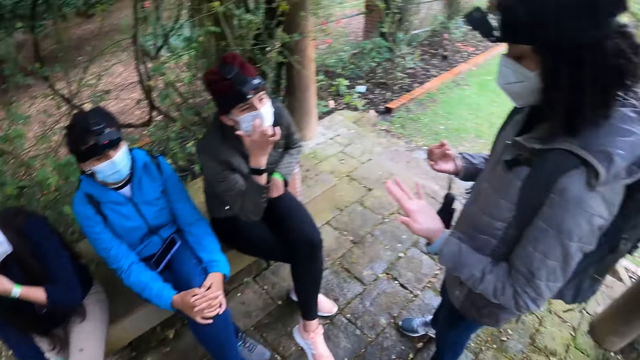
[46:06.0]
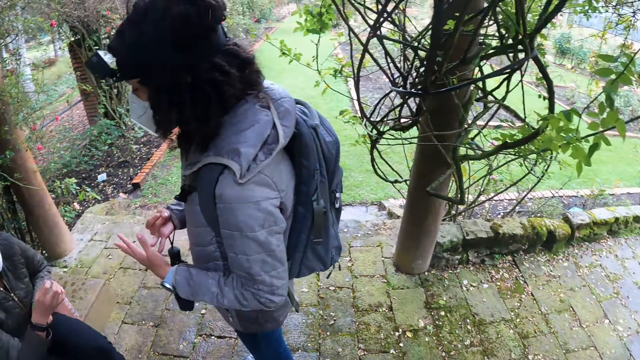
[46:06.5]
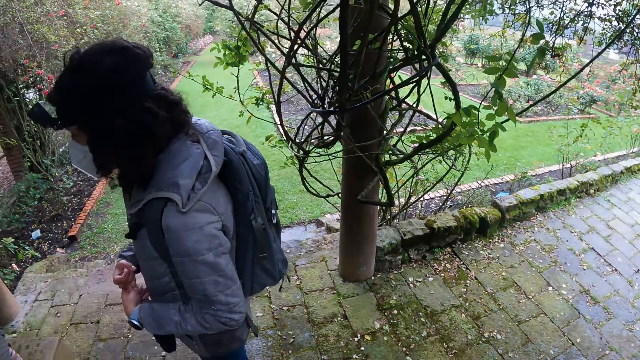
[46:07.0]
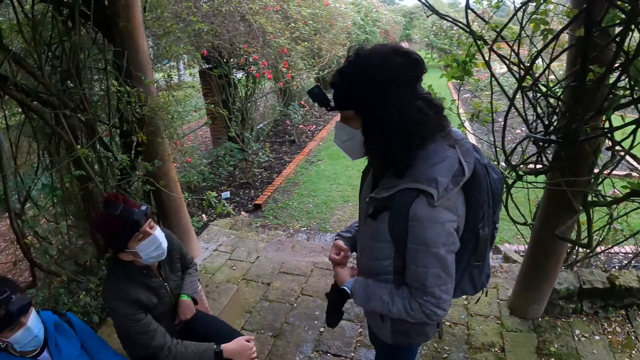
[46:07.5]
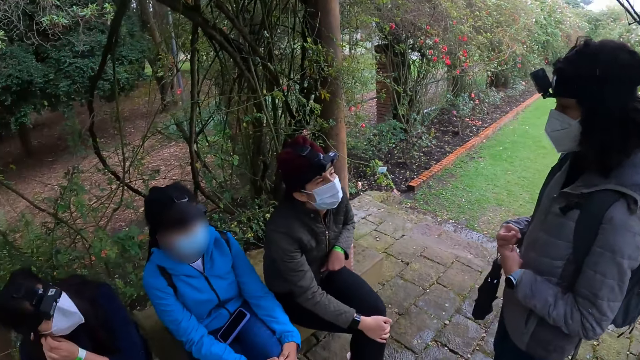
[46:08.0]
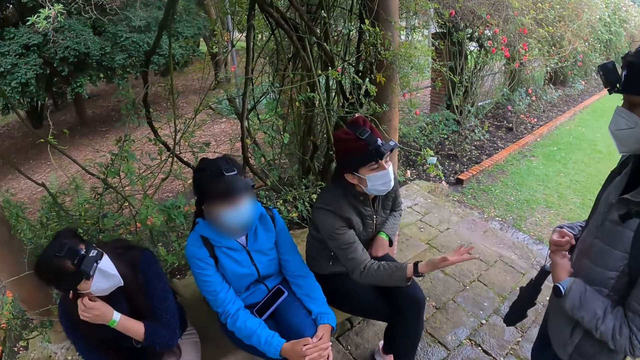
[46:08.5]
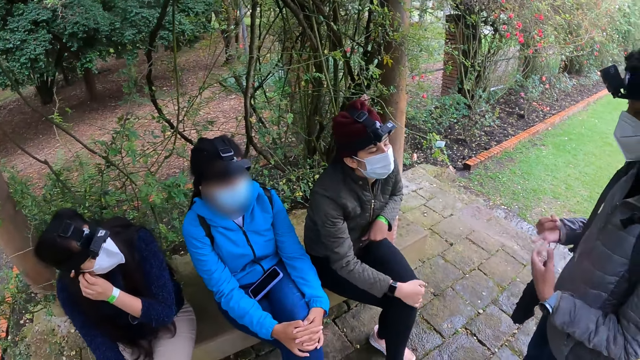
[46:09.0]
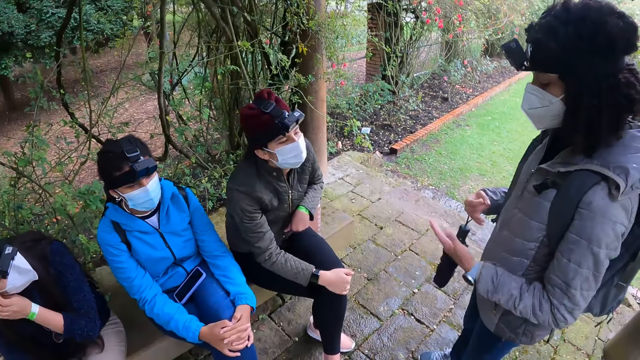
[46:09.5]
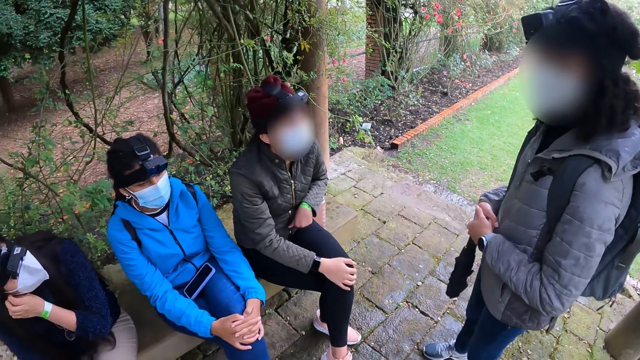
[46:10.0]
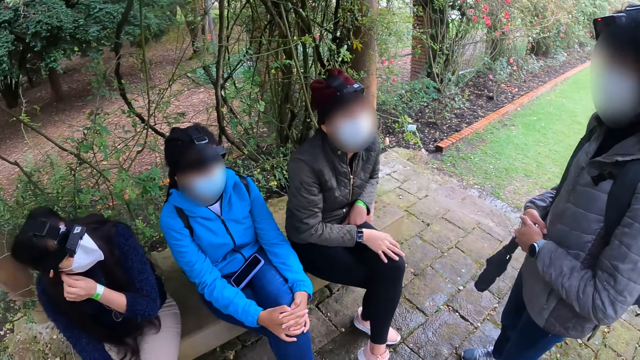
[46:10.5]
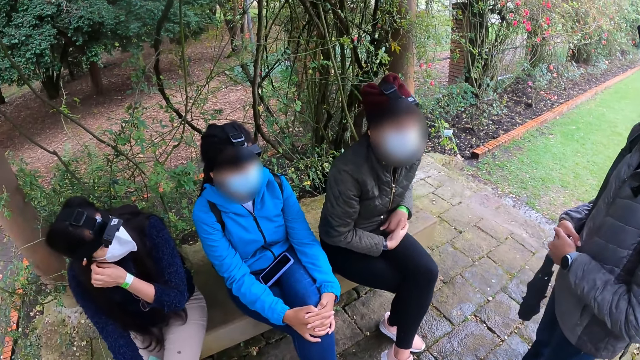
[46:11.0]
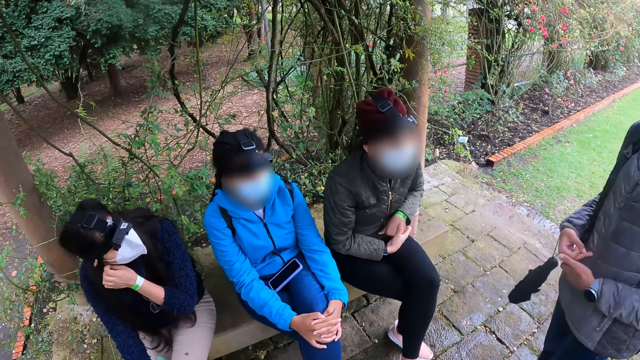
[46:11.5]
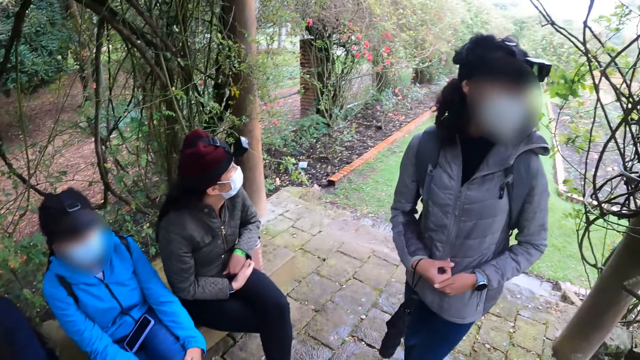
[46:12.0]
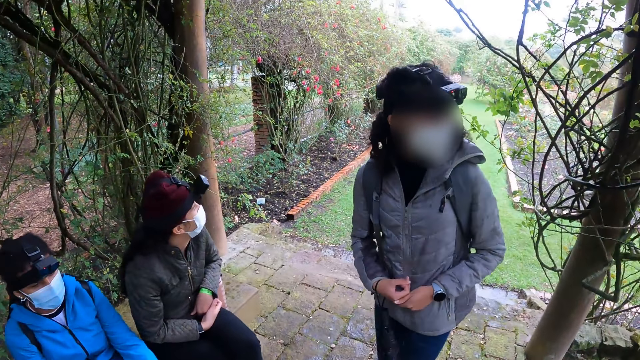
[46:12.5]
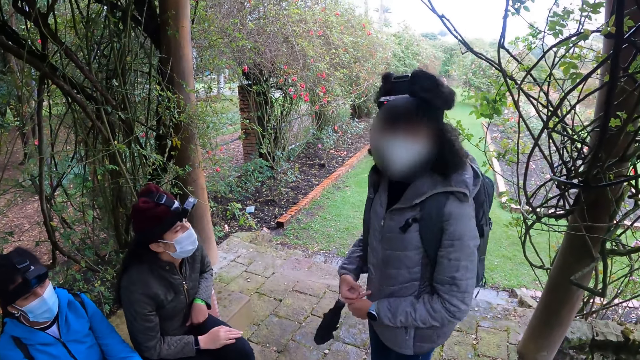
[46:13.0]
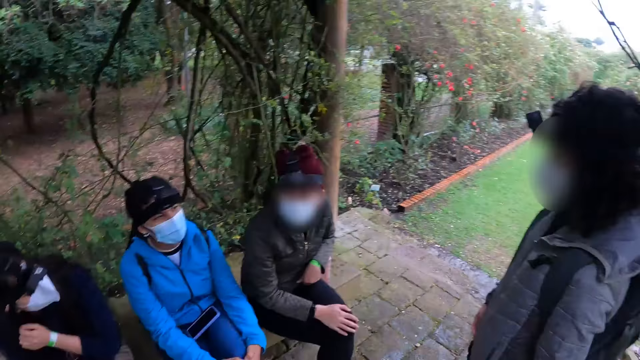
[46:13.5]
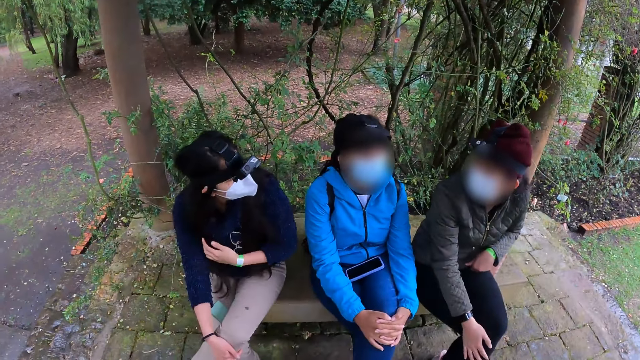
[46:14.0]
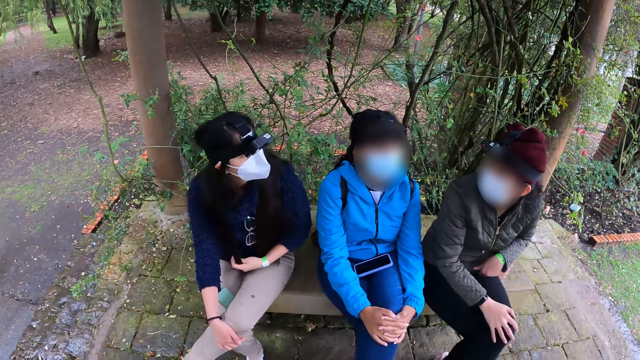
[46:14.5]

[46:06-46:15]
The woman gestures with both hands. Another woman gestures with her right hand.

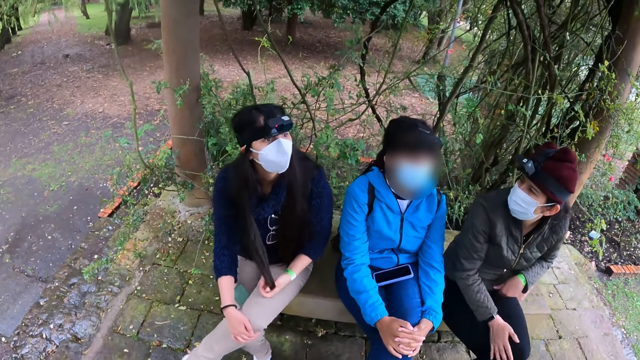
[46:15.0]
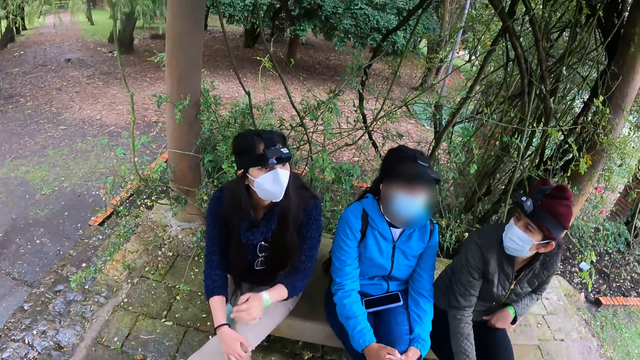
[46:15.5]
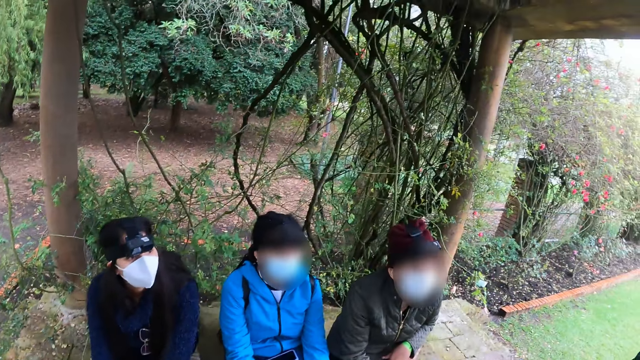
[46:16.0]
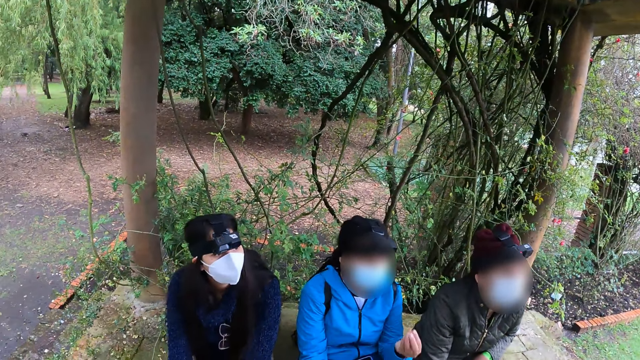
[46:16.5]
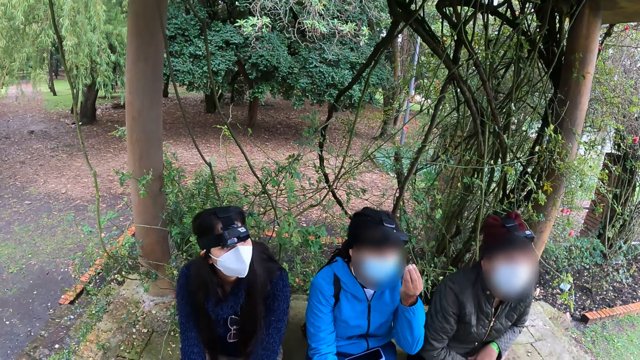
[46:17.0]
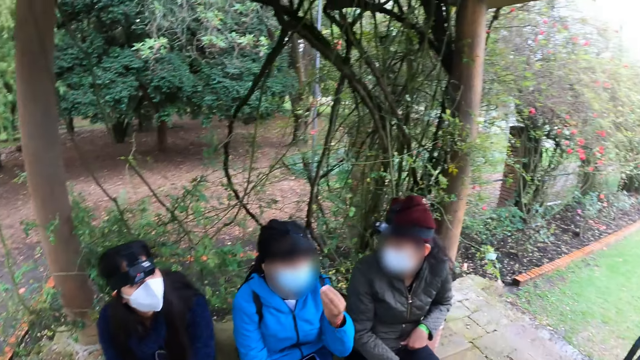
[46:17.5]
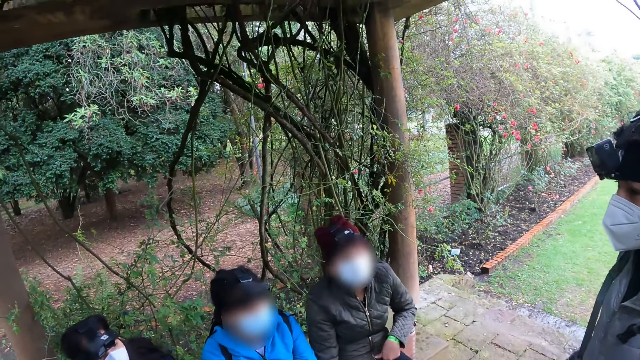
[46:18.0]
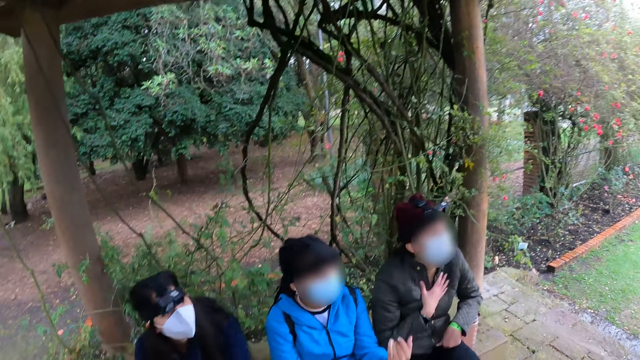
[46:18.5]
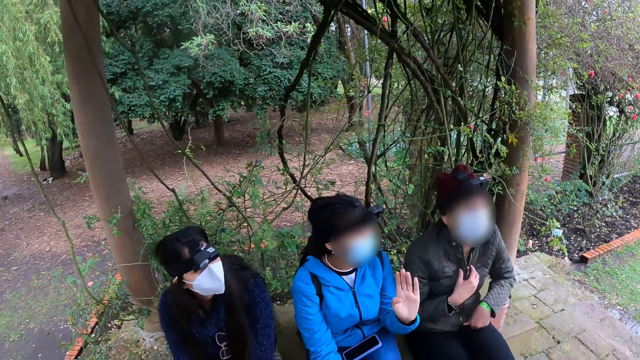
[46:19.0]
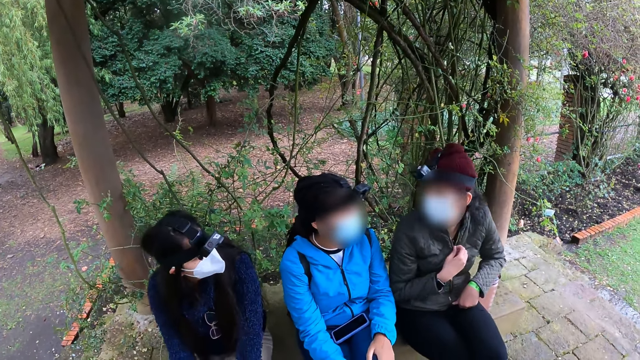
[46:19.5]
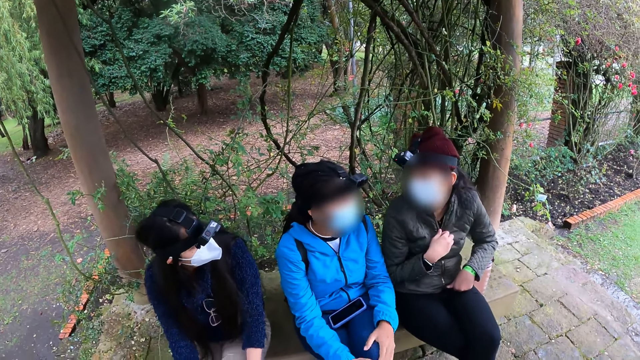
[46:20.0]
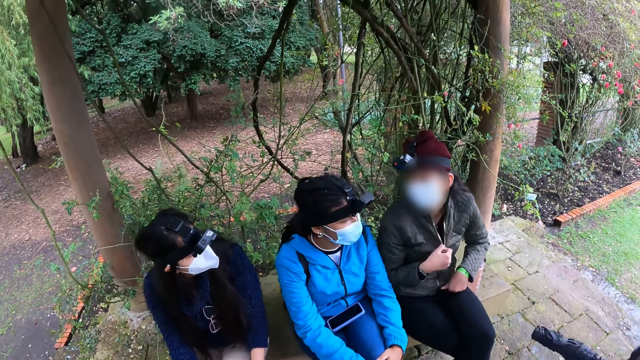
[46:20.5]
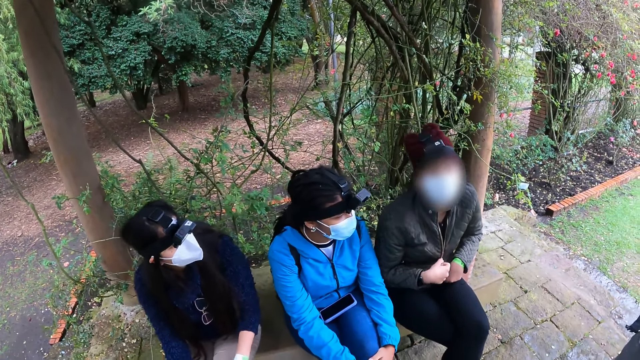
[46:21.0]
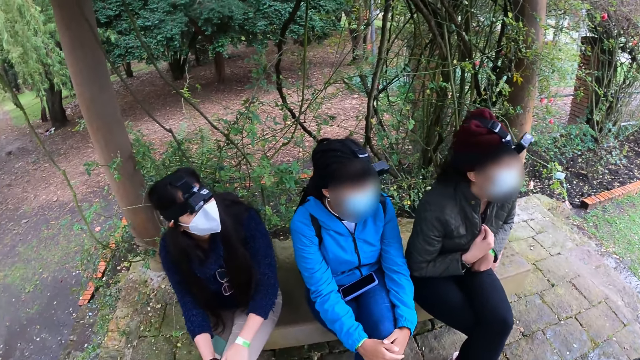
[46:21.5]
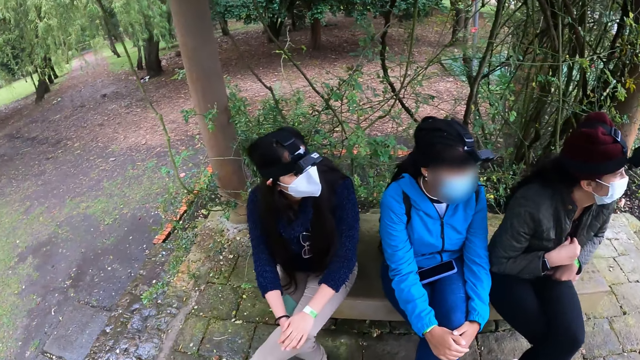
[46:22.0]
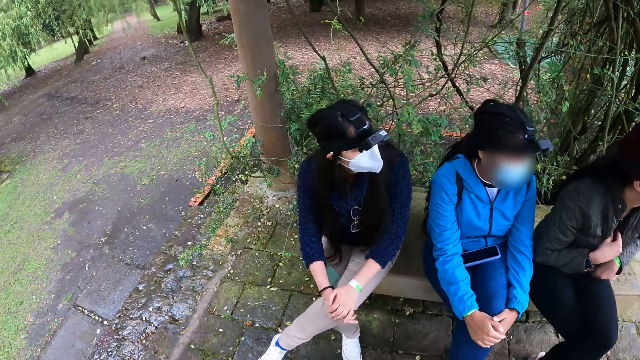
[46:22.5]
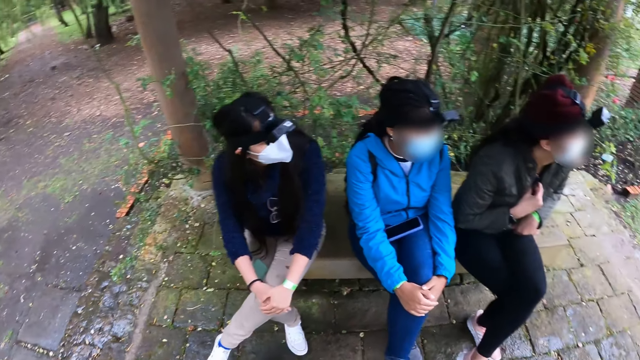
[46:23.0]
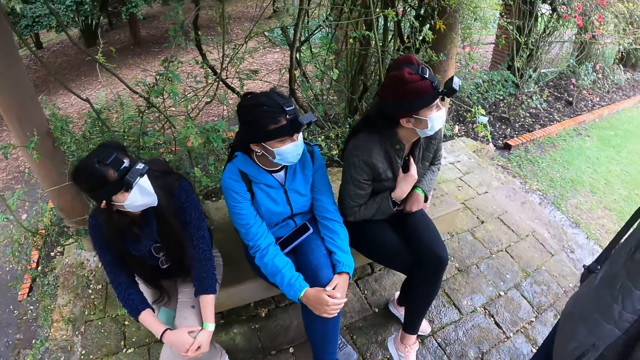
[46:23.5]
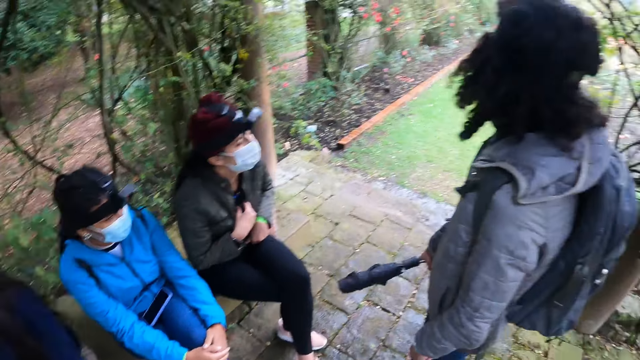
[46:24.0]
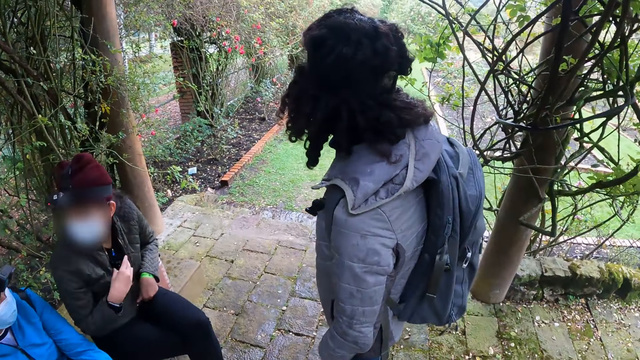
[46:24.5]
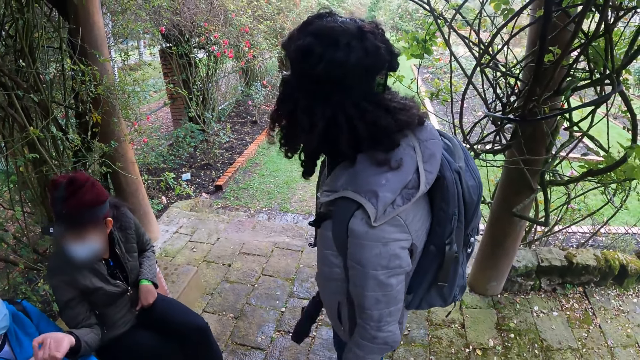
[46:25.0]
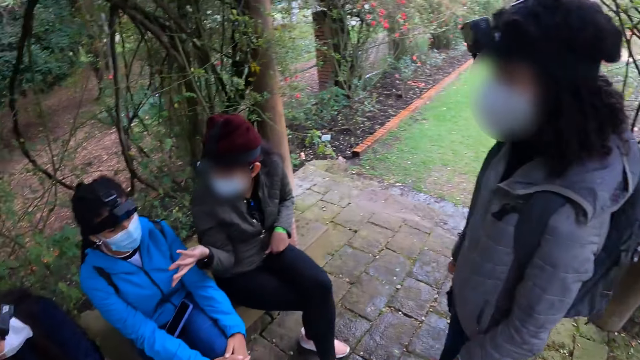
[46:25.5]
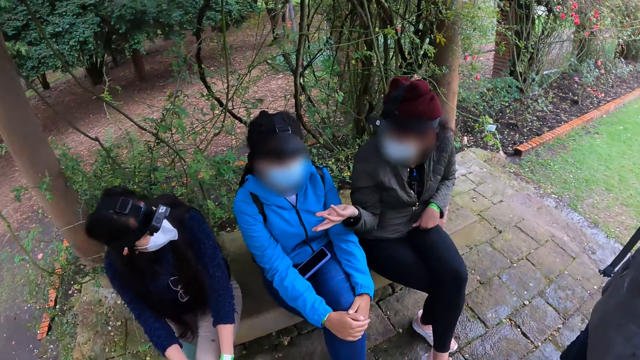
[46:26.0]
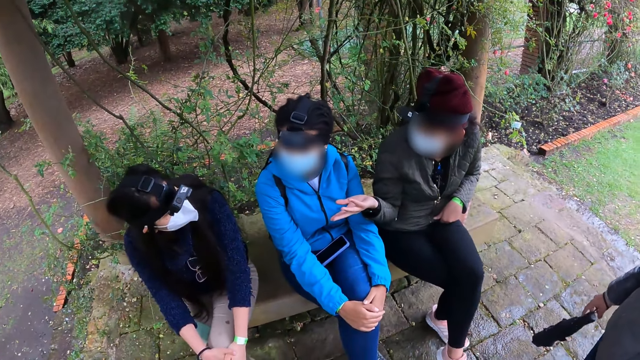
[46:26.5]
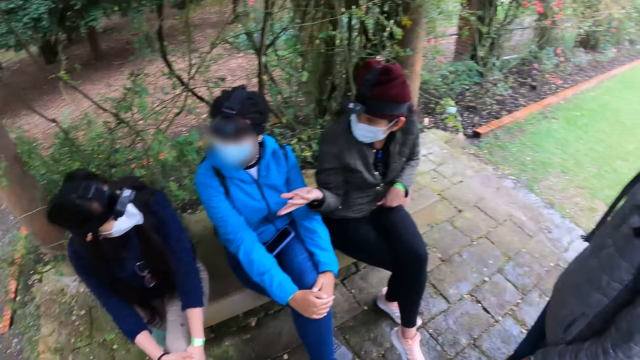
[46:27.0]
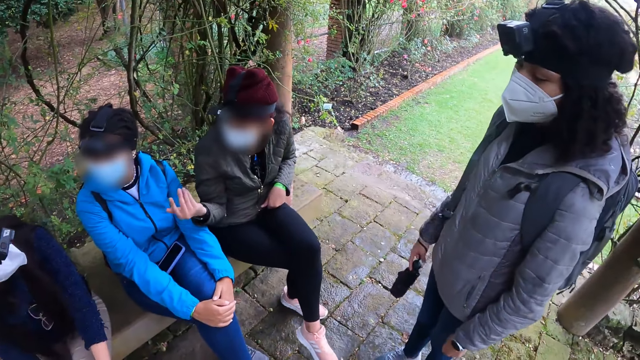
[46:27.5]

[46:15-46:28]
A woman gestures with her left hand. Another woman unzips a grey jacket with her left hand. She plays with a necklace with her right hand. She gestures to a third woman with her left hand.
